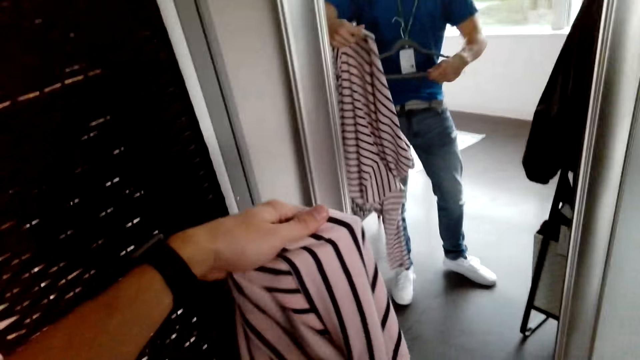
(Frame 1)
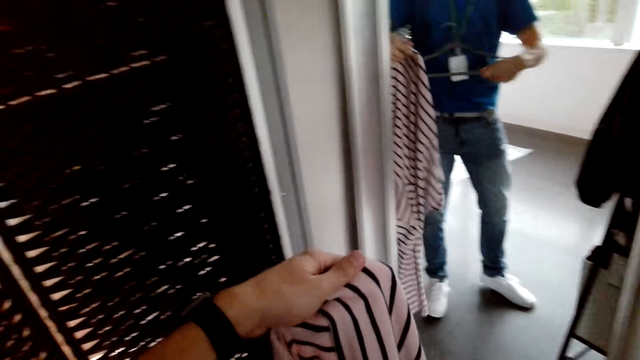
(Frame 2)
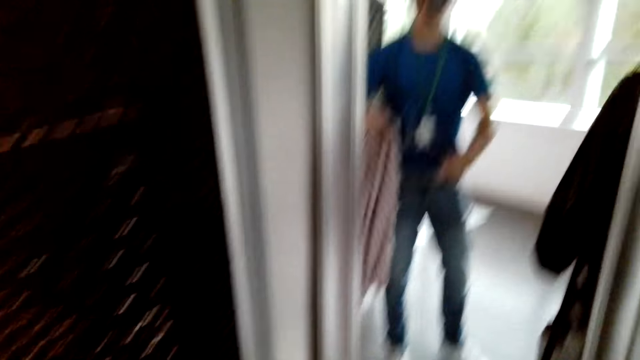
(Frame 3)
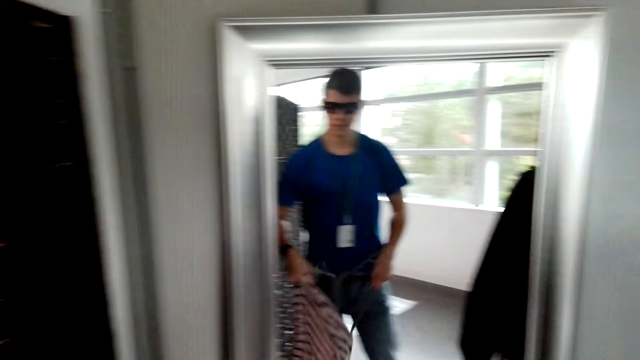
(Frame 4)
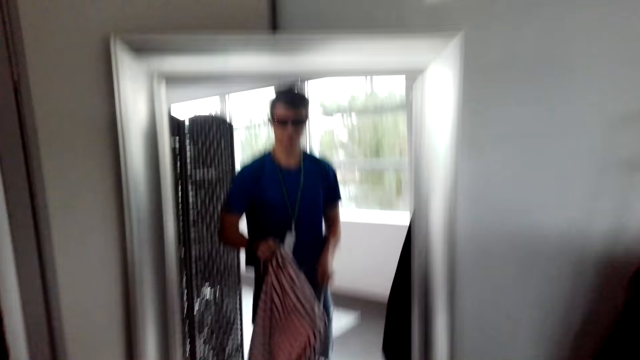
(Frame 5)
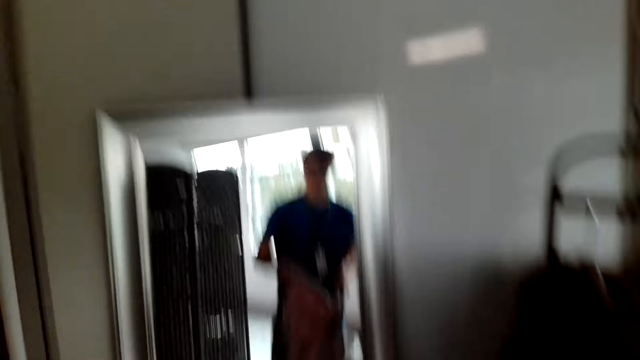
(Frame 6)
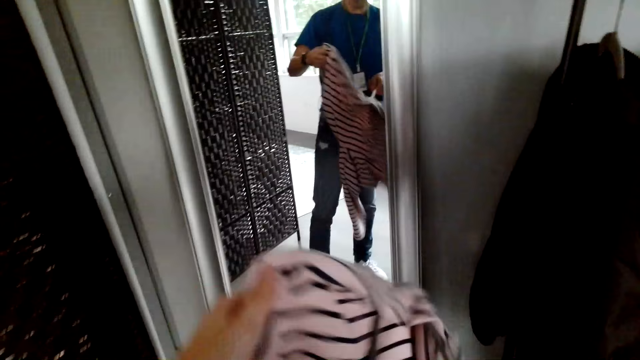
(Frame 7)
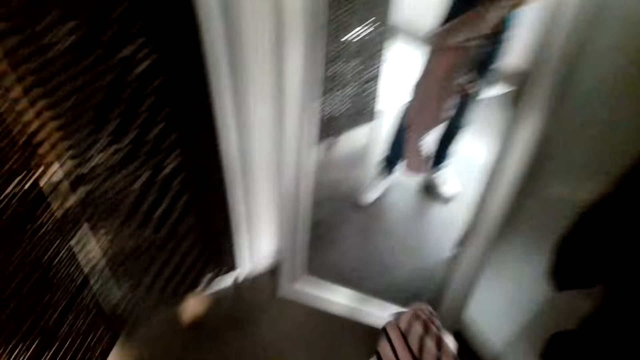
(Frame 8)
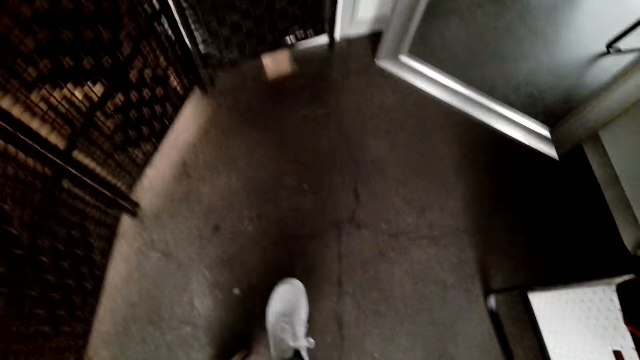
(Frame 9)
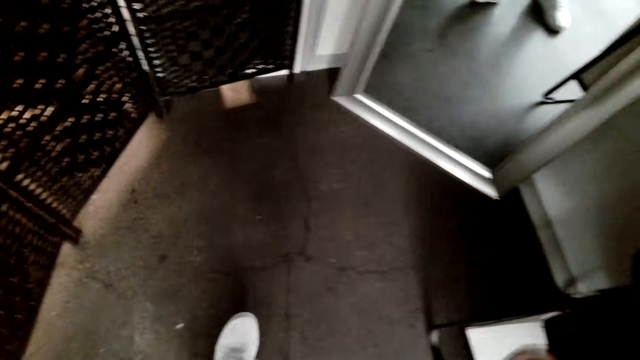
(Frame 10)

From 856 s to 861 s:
The camera wearer puts the hanger in the sweater.

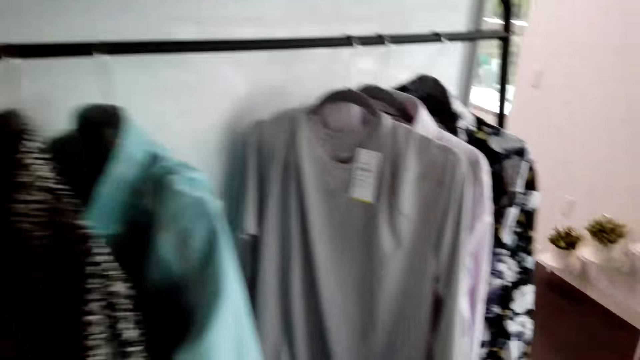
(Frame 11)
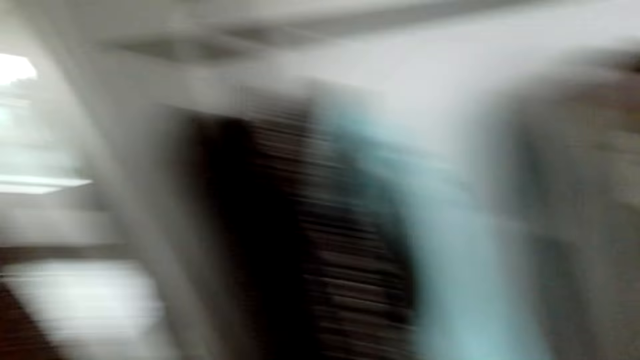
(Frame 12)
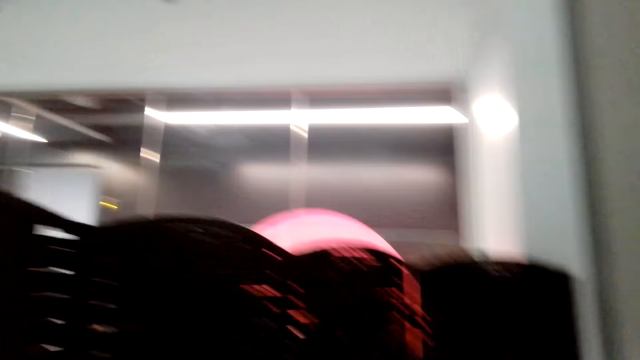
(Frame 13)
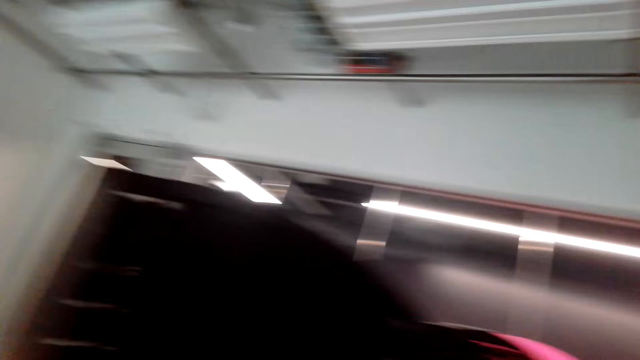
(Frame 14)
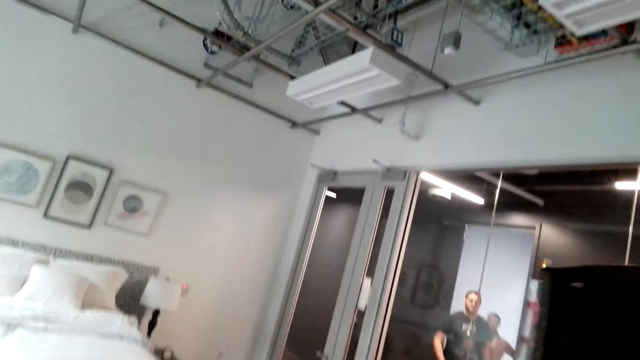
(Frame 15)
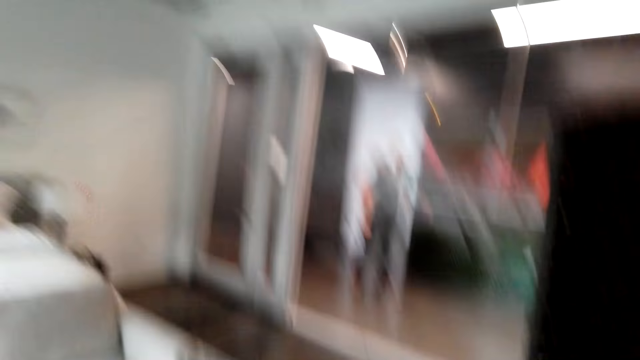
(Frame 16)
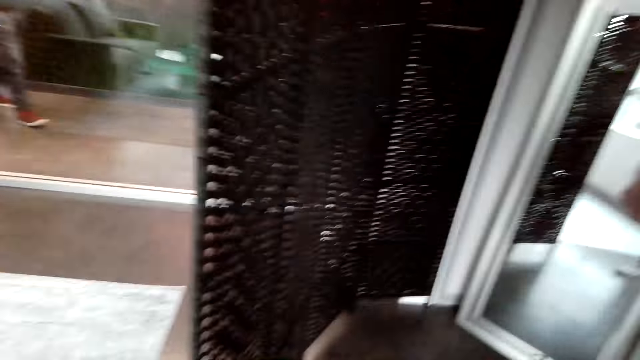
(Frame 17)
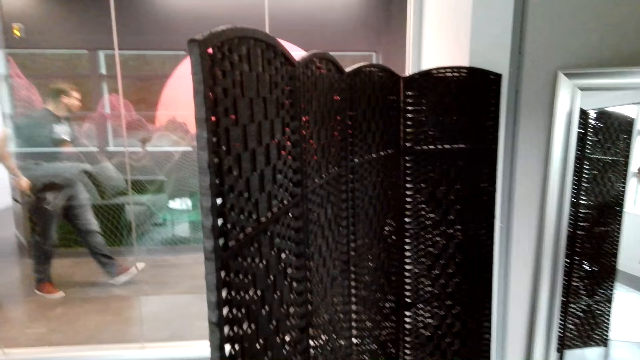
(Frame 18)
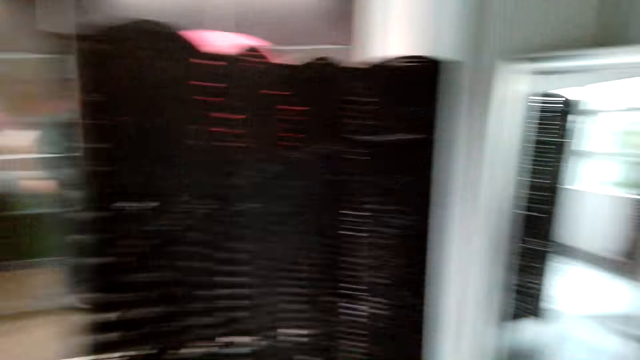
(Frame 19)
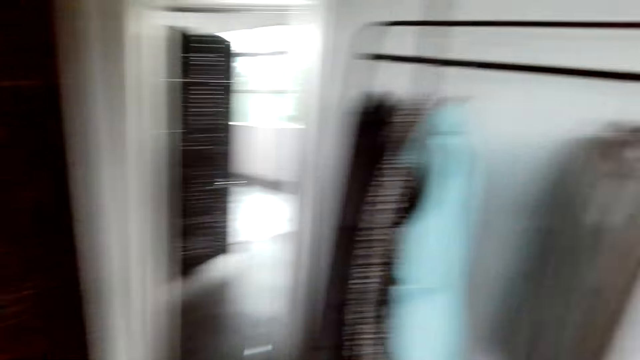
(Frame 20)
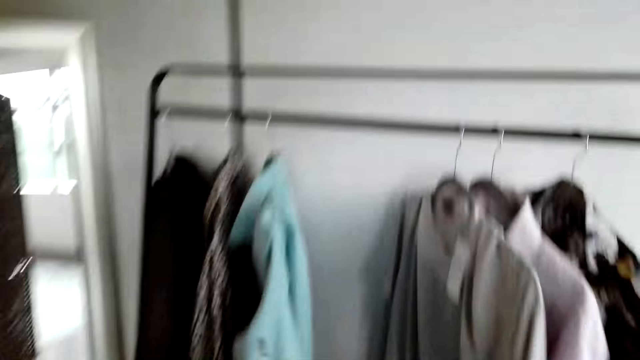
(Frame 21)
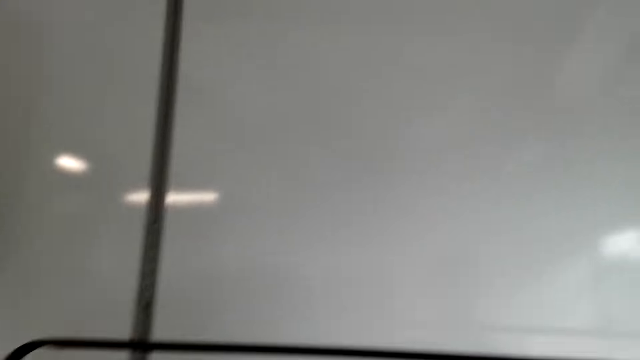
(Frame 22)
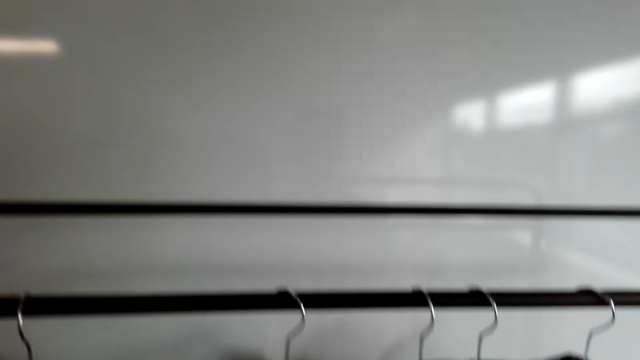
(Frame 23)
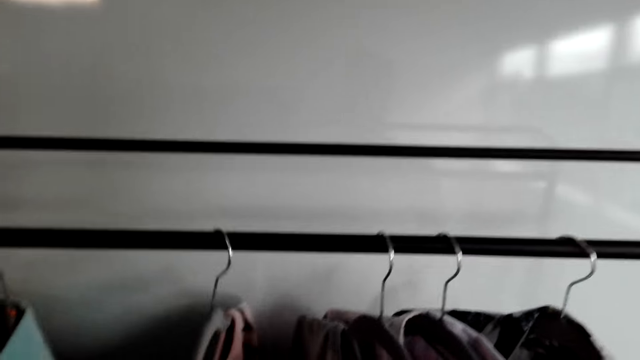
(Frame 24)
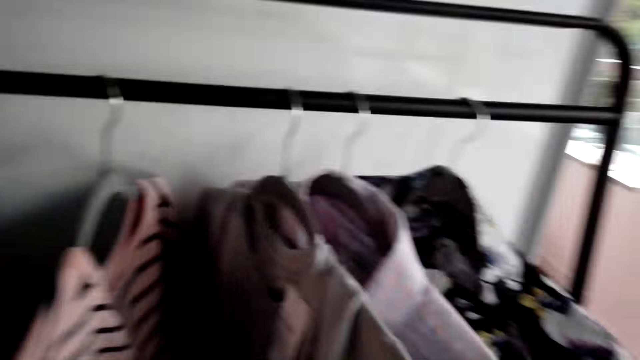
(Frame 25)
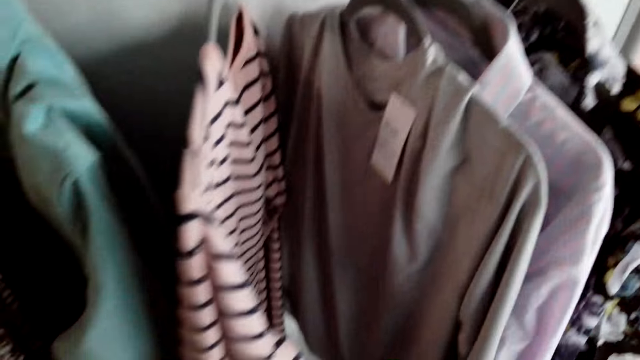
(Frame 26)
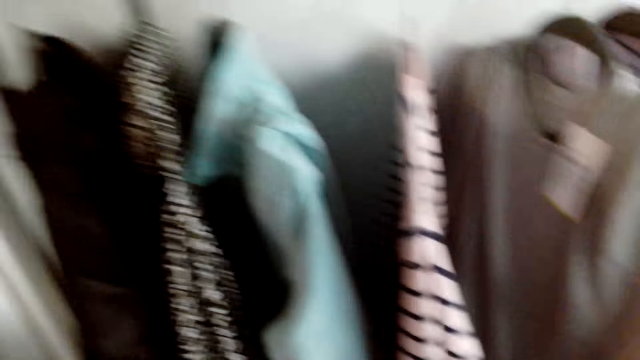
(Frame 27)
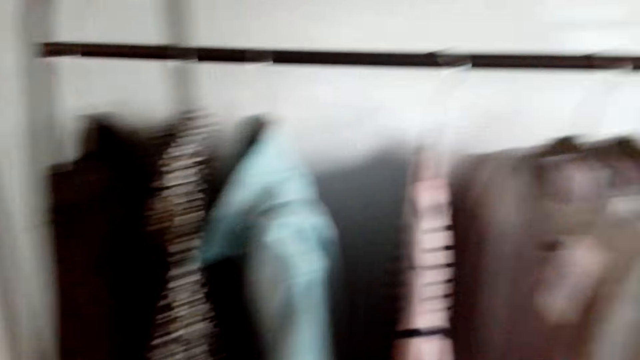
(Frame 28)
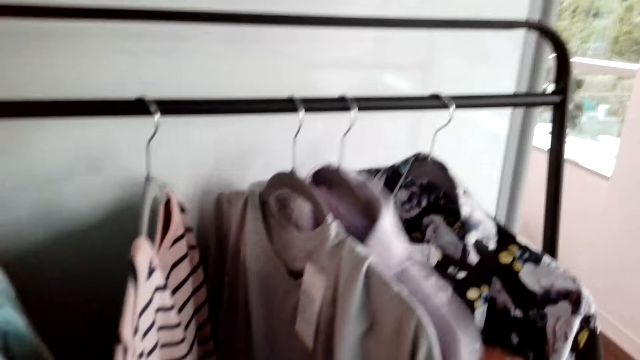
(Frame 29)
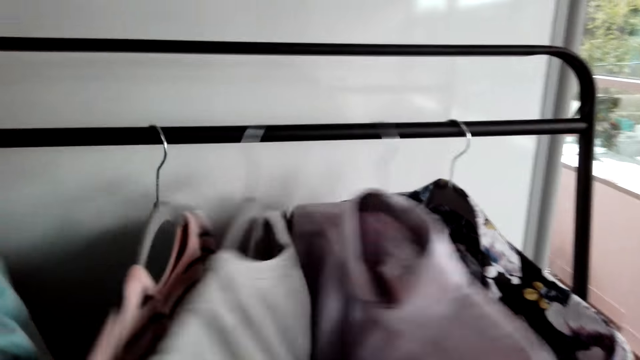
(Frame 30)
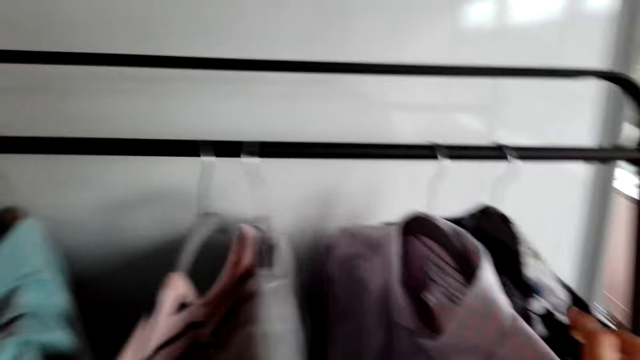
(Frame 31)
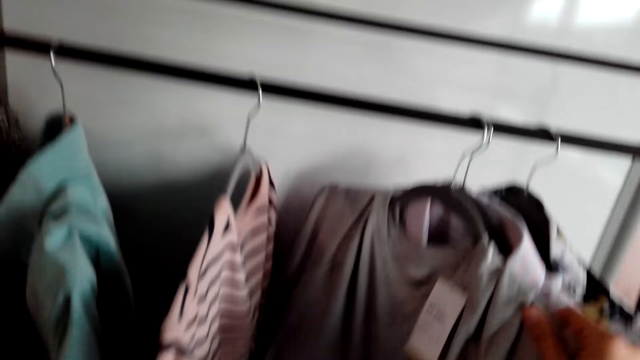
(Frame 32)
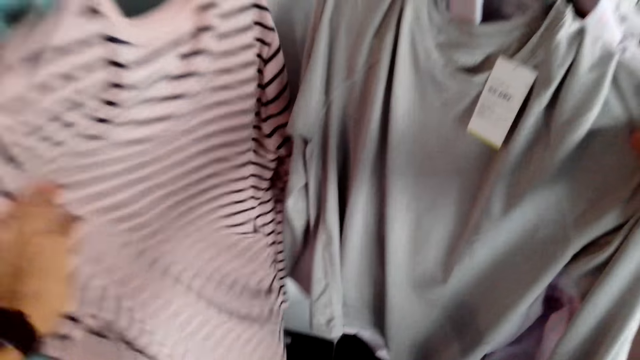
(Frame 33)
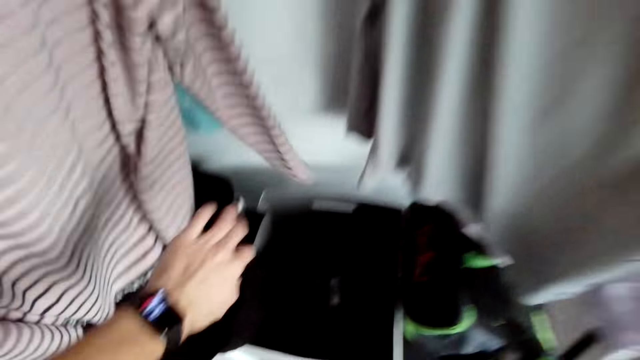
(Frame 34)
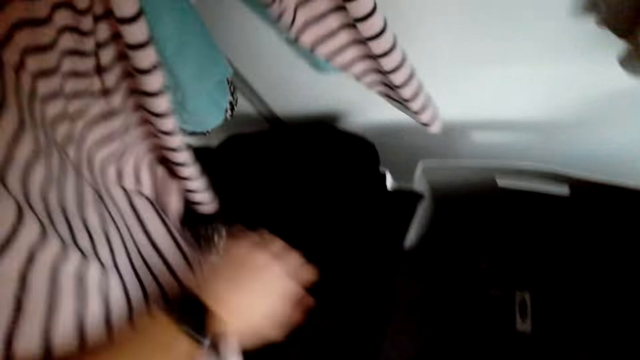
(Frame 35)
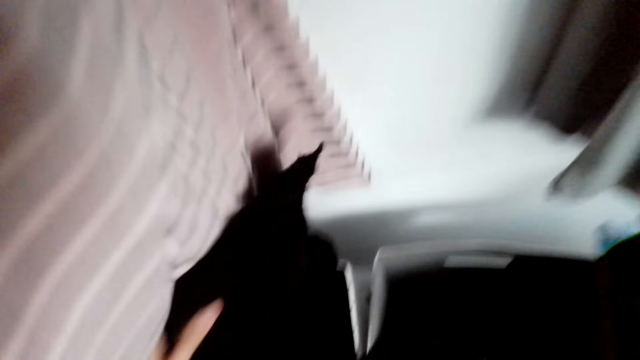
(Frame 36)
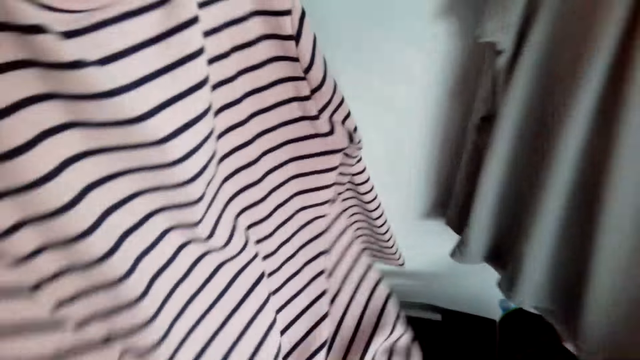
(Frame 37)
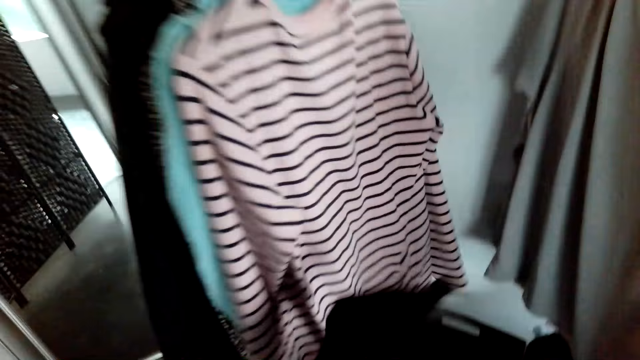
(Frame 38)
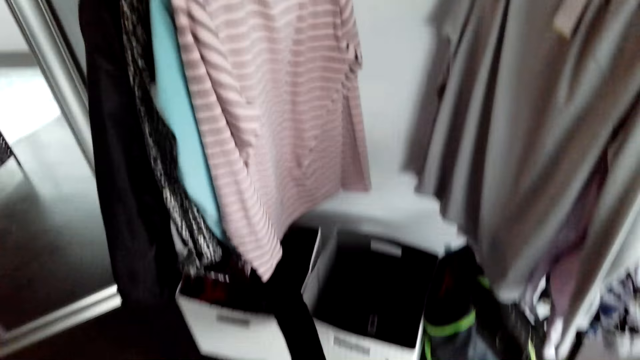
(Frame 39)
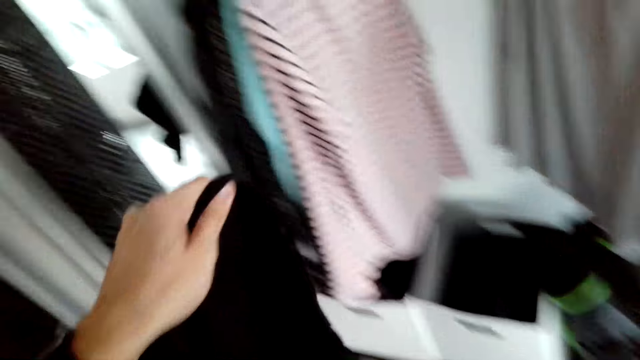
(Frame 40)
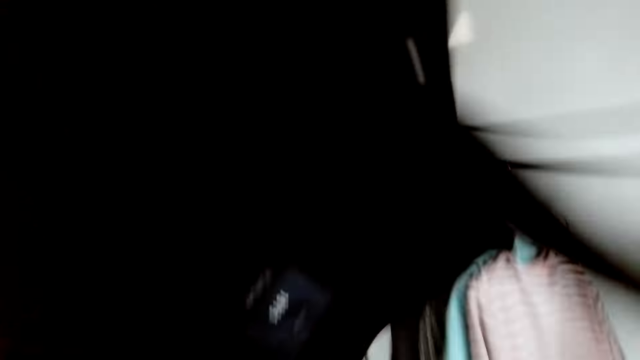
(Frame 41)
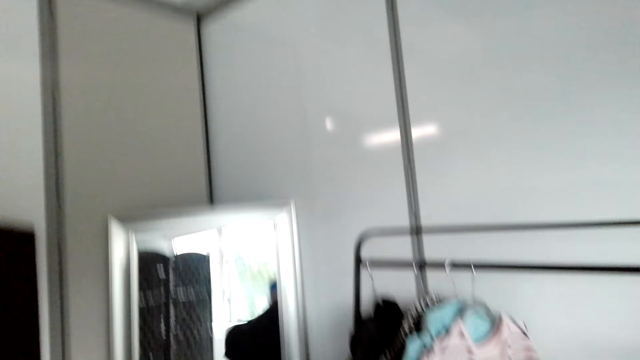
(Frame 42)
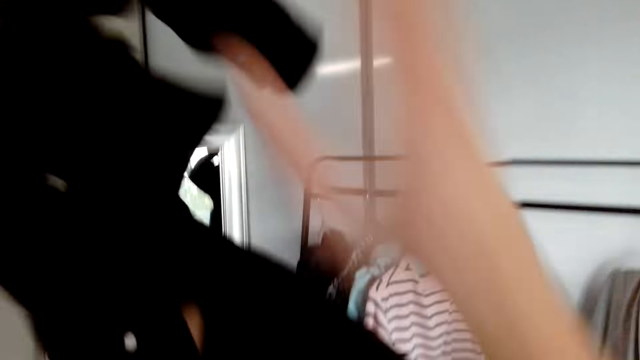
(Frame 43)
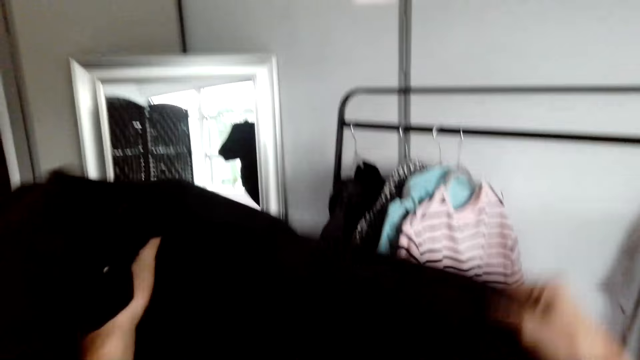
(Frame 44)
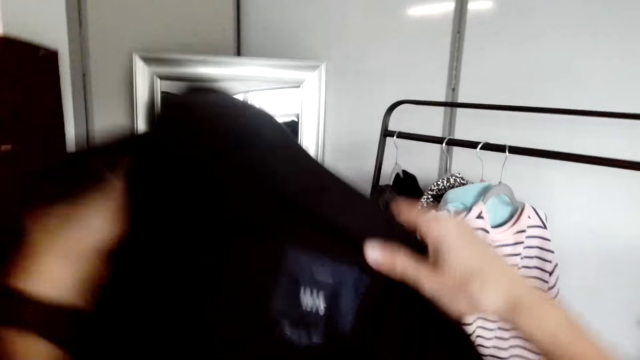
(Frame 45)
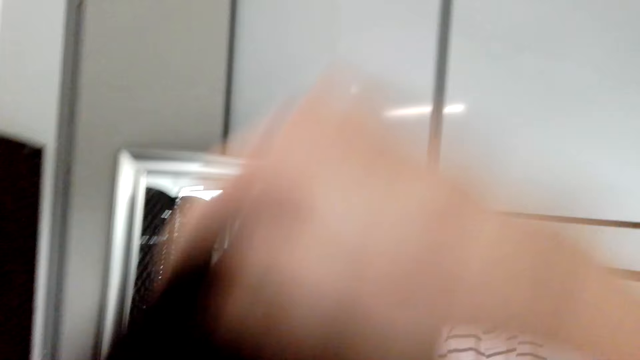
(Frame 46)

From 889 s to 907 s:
The camera wearer stares around the room. They hang the sweater on the rack or cloth stand. They stare at the cloth on the cloth stand. They select the cloth among the rest. They pick the cloth from the shelf. They stare at the cloth in the hands and hold a jacket.
